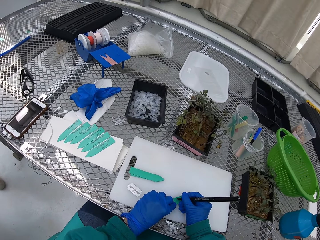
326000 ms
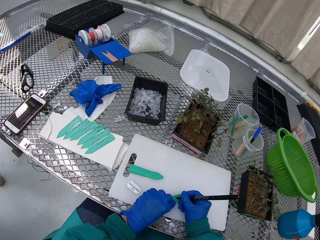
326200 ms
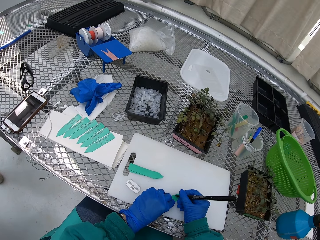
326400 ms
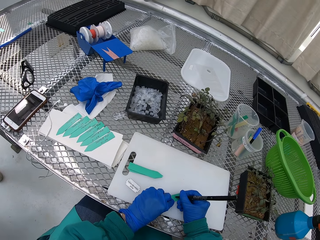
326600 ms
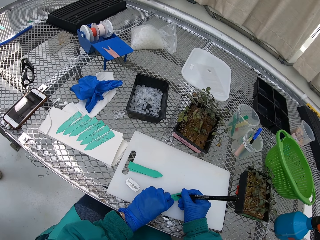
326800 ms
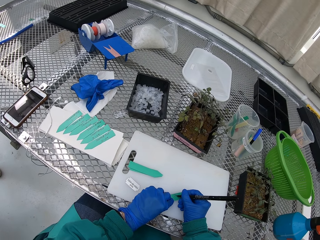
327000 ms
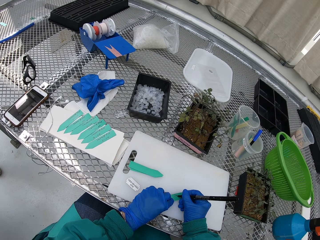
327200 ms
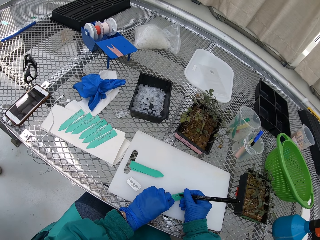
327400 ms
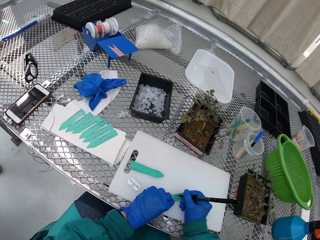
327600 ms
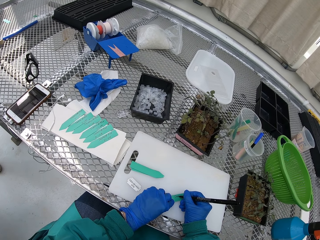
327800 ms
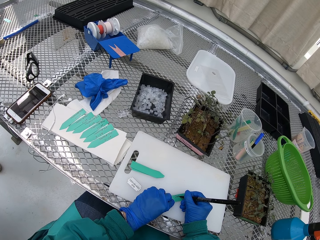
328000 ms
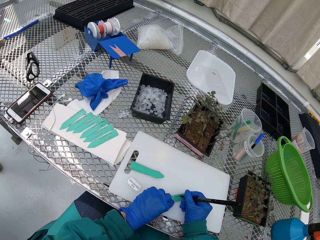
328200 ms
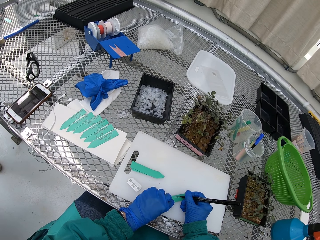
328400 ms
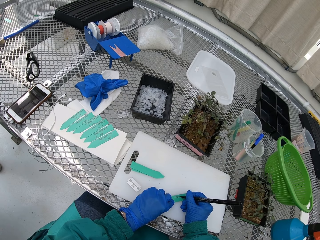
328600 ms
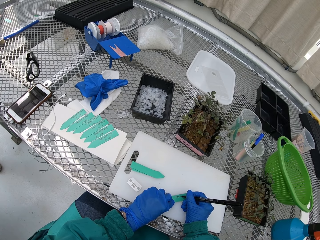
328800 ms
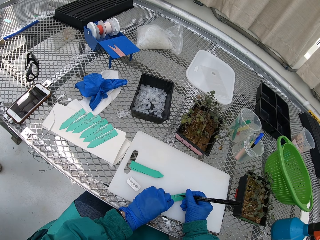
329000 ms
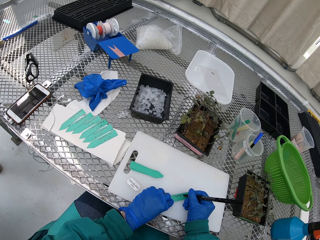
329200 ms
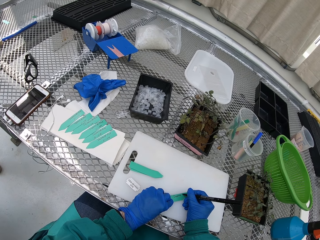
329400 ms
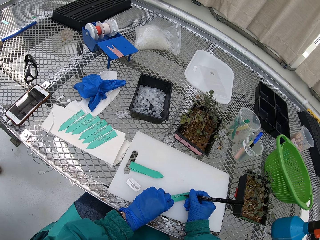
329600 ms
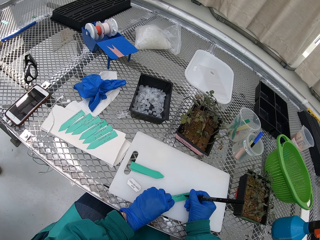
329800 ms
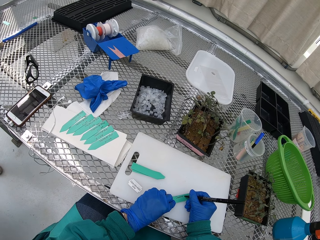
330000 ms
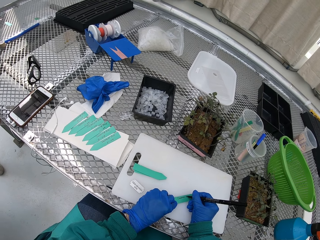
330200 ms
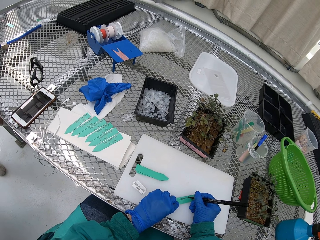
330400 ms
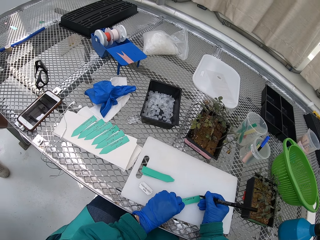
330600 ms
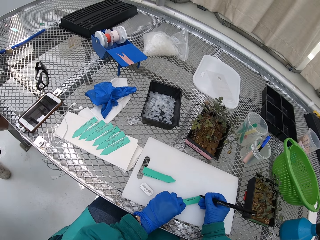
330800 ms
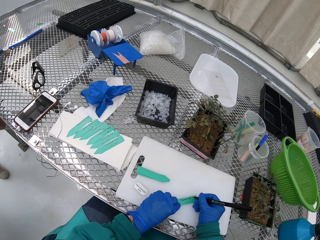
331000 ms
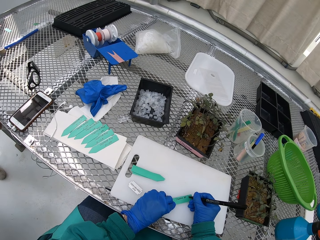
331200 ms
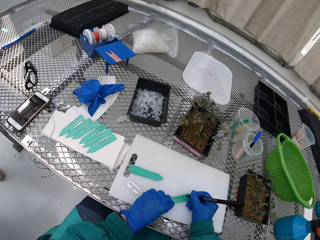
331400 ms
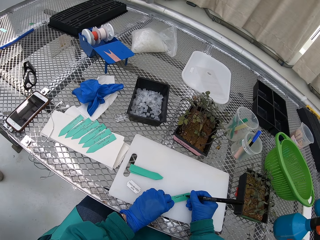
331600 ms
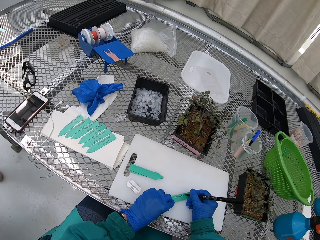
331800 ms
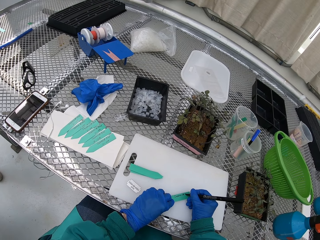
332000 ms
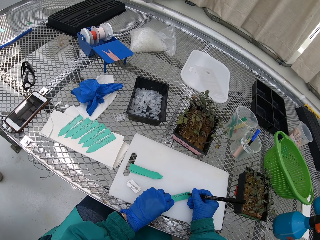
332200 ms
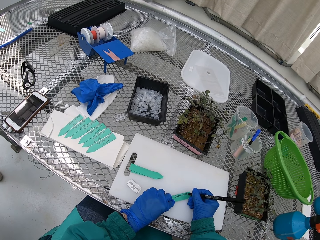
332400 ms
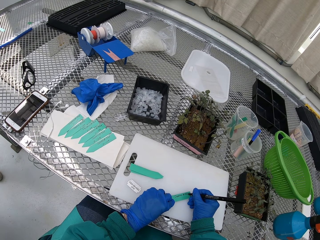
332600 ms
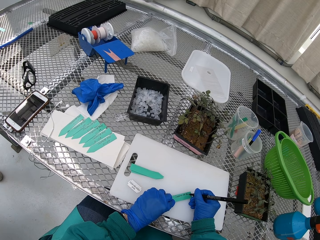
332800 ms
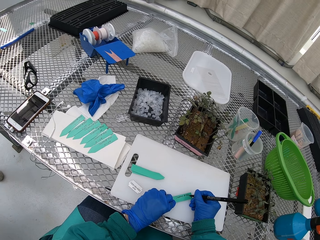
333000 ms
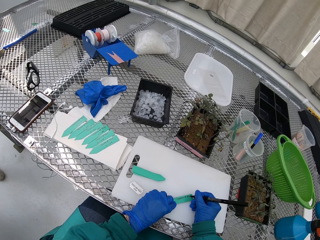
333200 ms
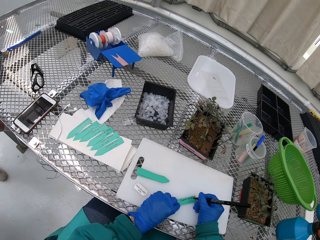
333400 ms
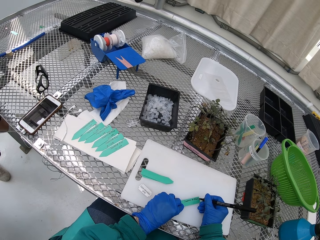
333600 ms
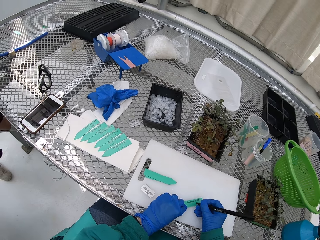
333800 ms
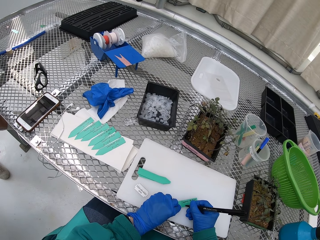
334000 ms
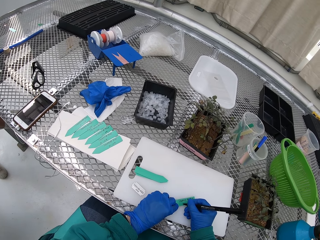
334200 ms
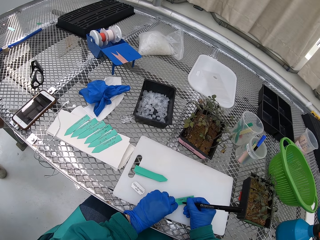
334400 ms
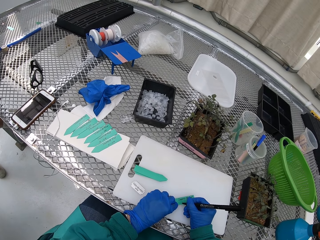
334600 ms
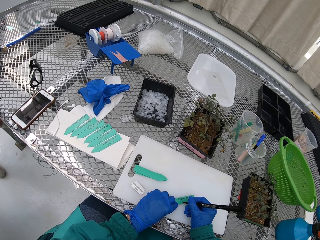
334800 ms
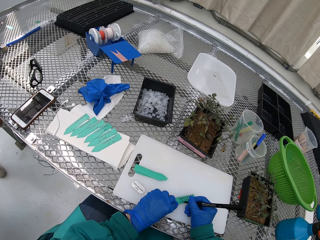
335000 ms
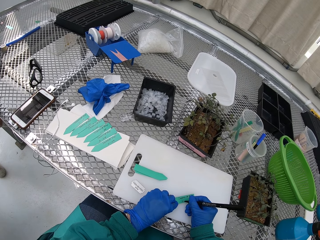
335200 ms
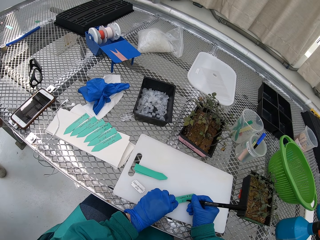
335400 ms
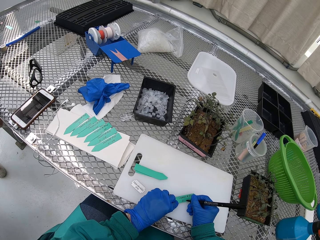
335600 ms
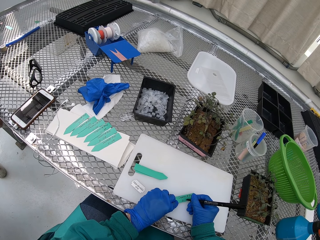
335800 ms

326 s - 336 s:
The camera wearer writes on the label.

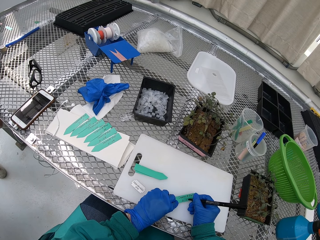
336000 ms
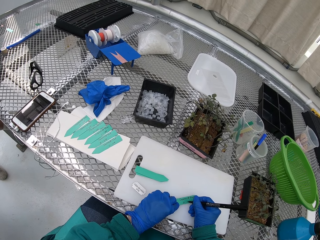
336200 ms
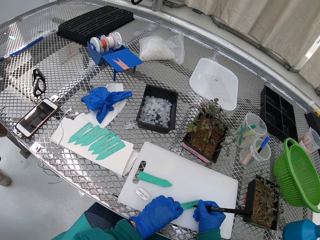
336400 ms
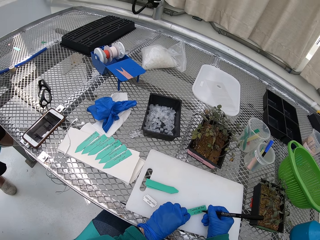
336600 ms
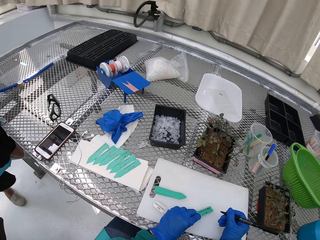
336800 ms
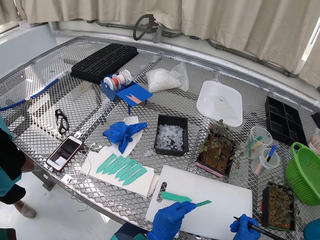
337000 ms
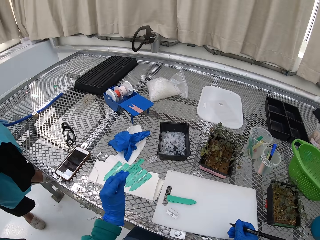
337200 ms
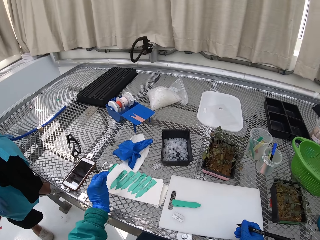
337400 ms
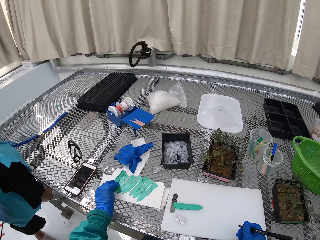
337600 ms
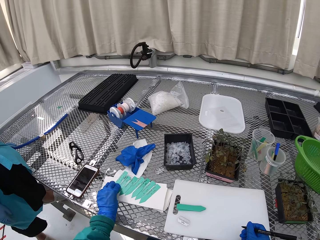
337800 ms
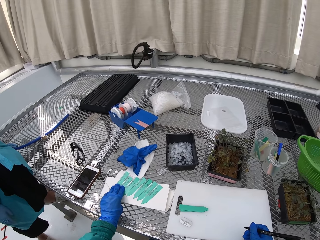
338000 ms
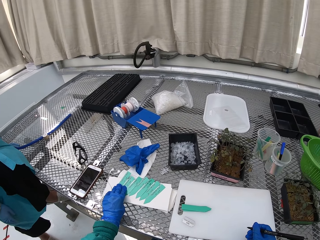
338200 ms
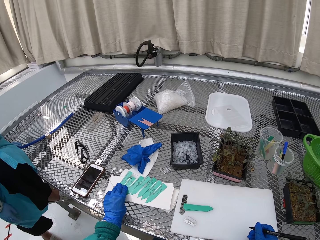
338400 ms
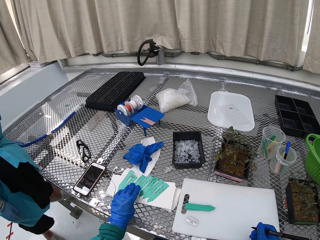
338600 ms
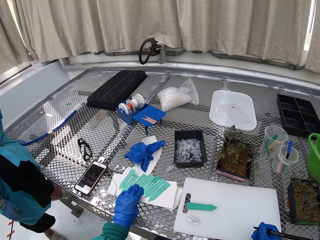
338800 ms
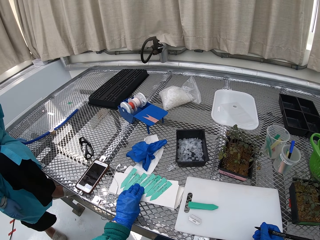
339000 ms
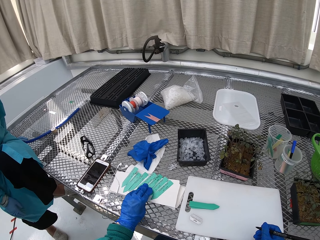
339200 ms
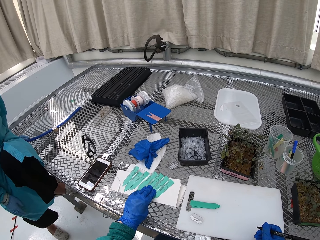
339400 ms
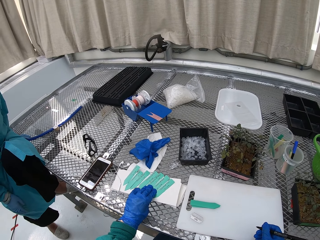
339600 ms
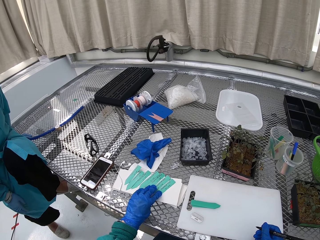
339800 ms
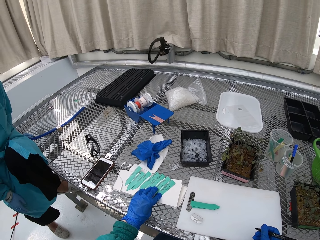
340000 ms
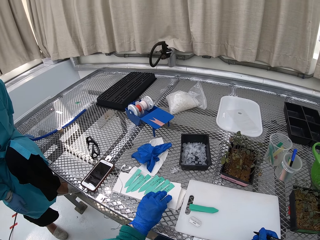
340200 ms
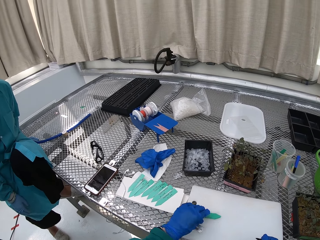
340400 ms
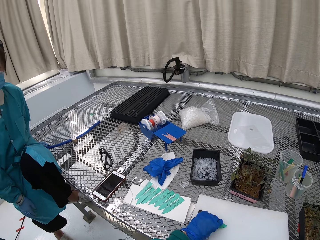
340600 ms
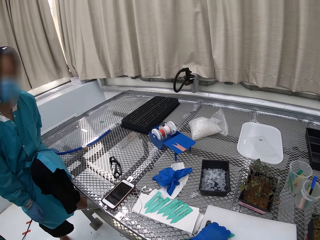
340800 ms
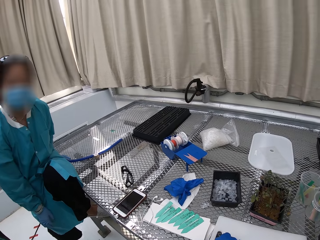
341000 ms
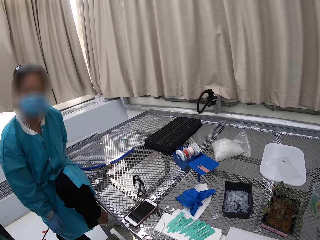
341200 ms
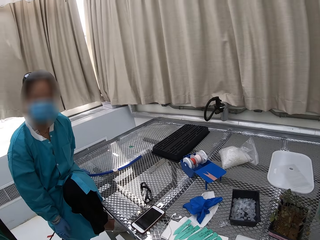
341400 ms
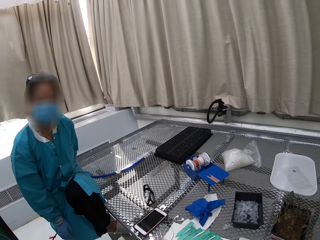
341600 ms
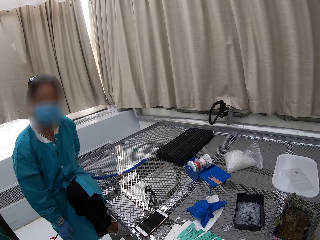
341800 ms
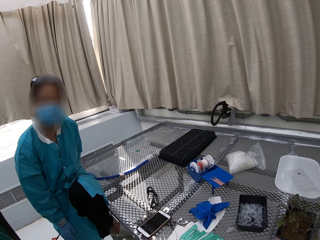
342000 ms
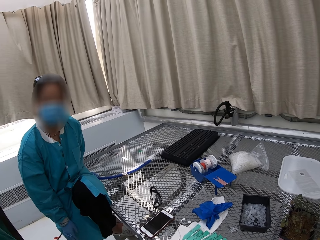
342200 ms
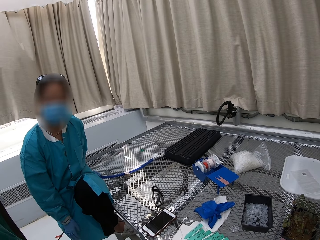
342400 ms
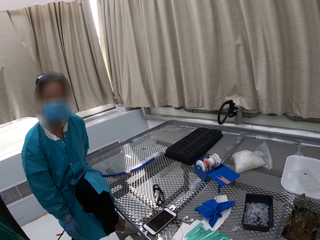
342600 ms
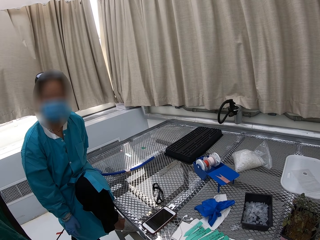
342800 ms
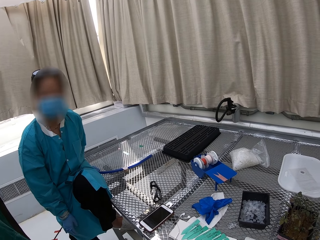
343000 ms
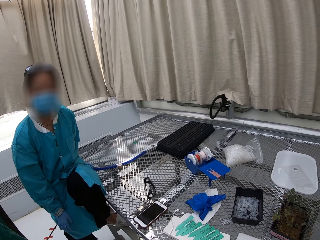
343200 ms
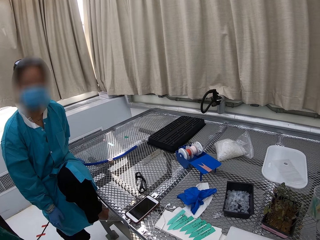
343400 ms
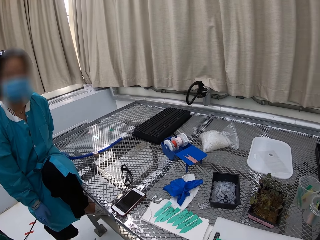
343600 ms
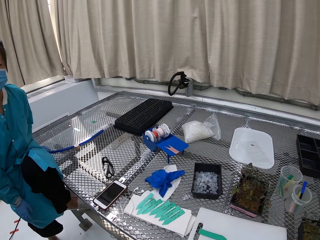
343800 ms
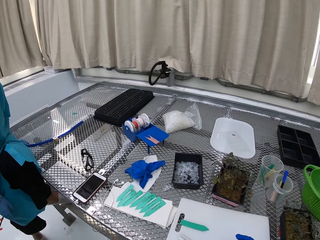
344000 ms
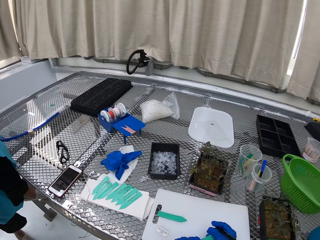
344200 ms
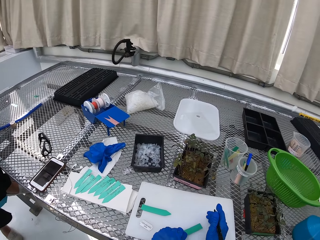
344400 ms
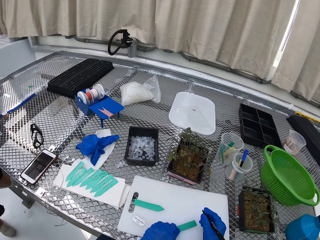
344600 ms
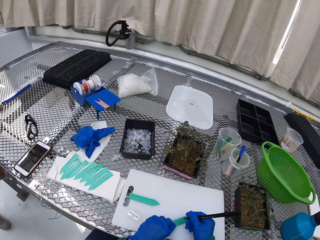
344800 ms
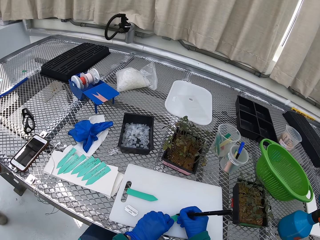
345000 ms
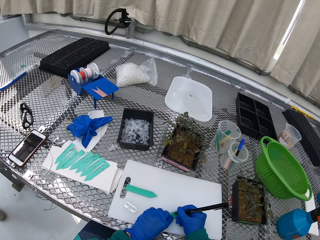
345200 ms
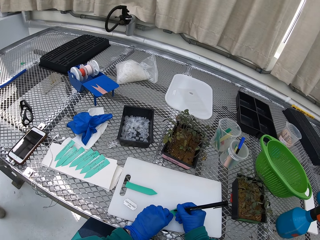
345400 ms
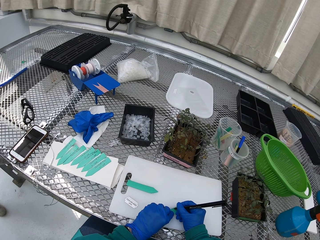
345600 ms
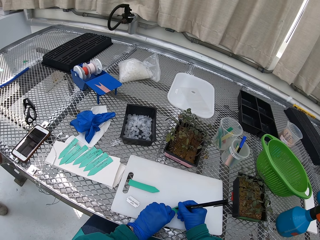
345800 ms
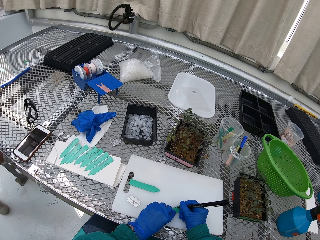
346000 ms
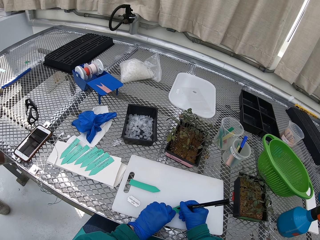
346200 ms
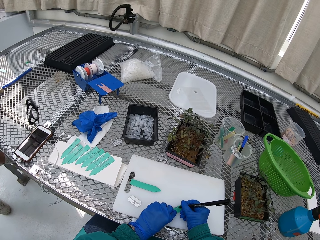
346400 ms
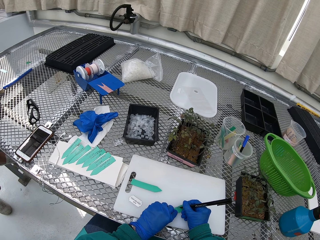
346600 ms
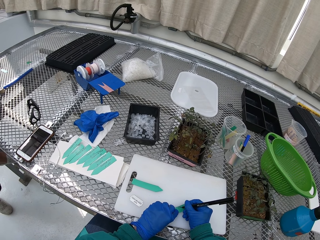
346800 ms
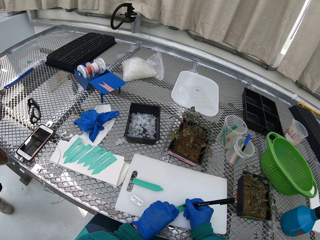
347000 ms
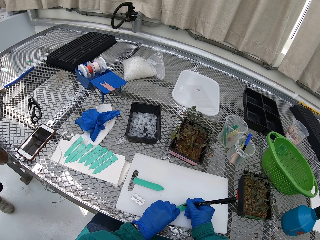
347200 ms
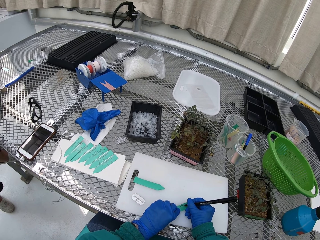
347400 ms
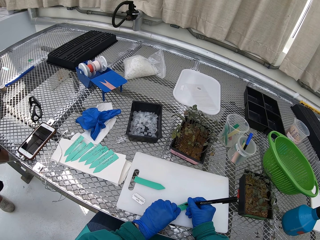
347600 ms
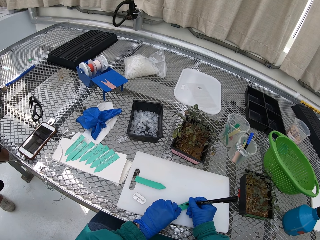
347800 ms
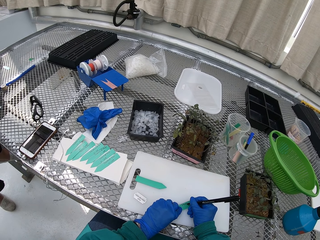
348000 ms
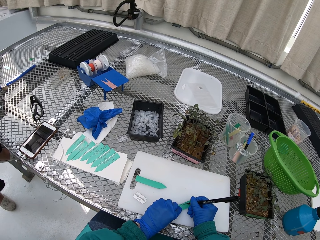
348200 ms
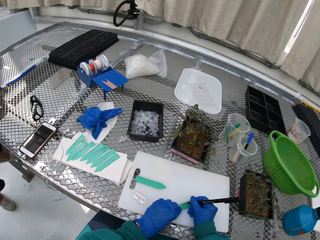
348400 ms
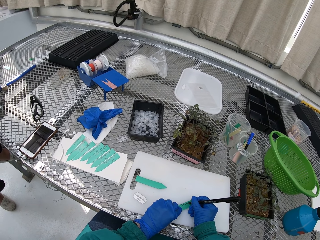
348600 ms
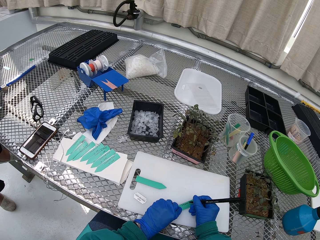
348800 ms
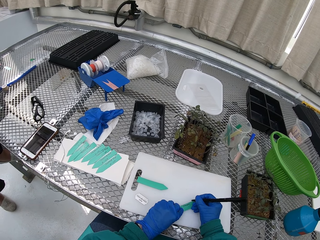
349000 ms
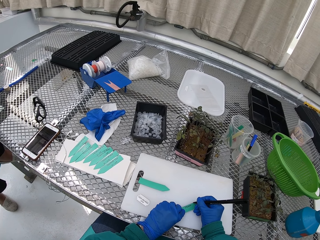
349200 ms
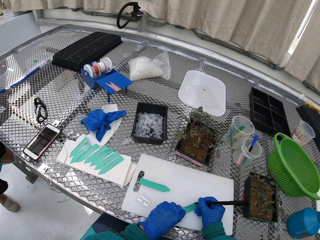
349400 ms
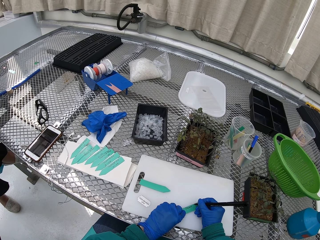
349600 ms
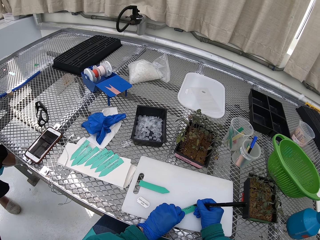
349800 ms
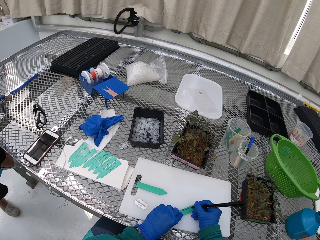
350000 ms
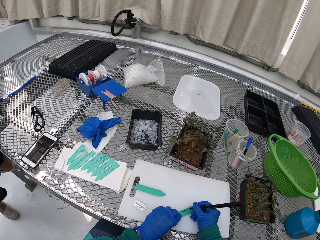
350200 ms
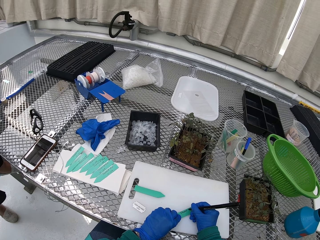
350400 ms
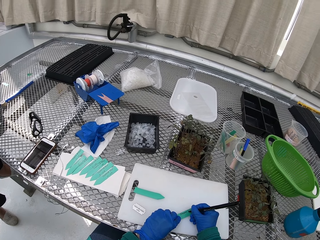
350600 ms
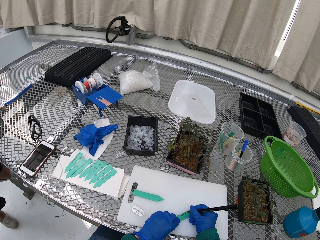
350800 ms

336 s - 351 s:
The camera wearer puts the label away. They count the labels. They talk to a lady. They write on the label.
